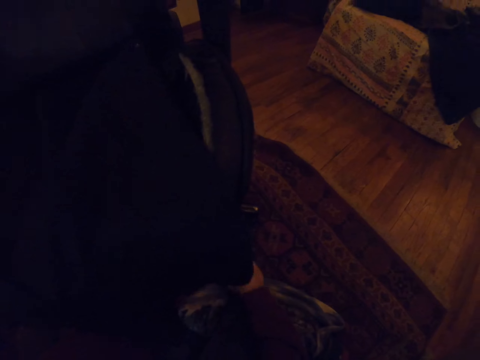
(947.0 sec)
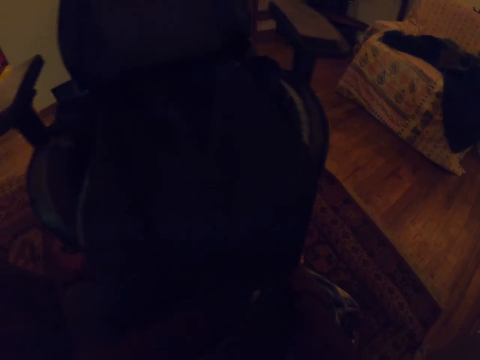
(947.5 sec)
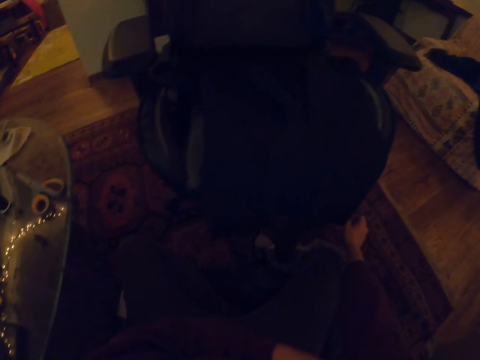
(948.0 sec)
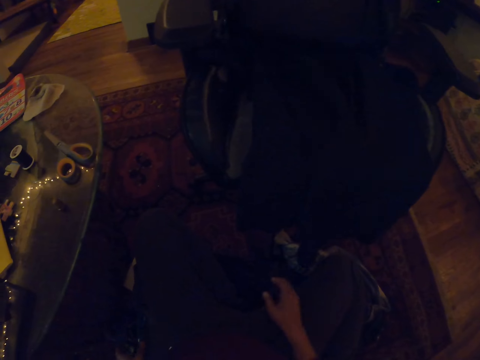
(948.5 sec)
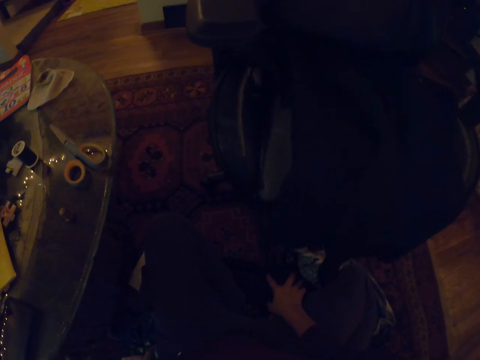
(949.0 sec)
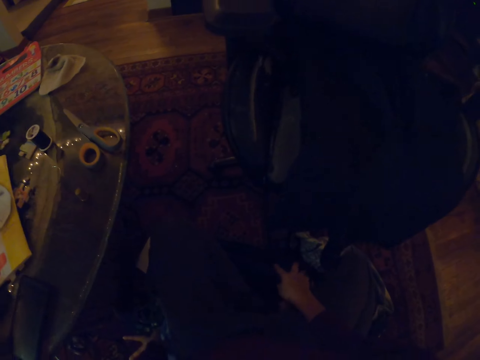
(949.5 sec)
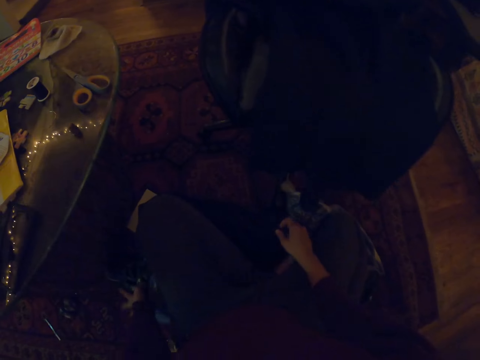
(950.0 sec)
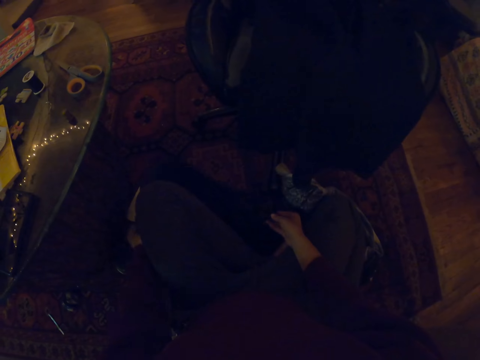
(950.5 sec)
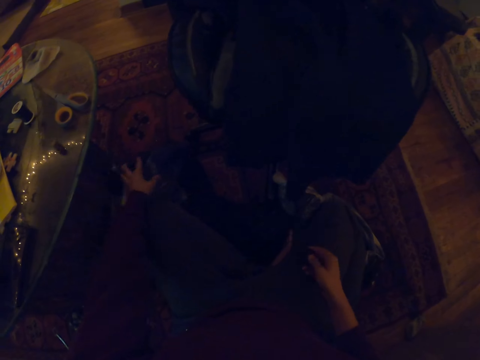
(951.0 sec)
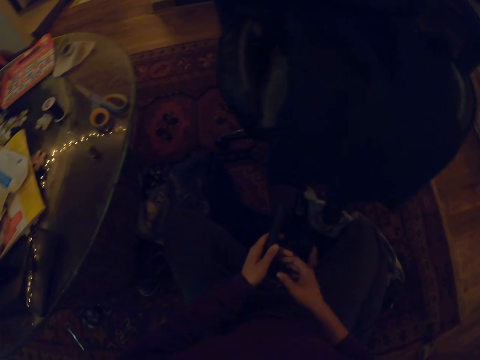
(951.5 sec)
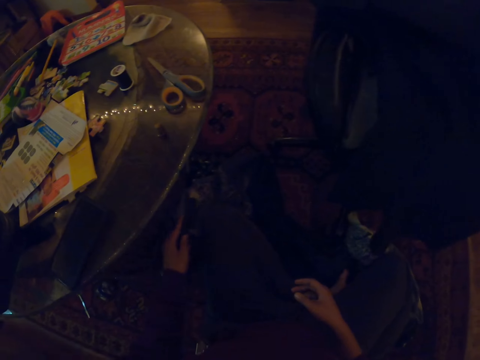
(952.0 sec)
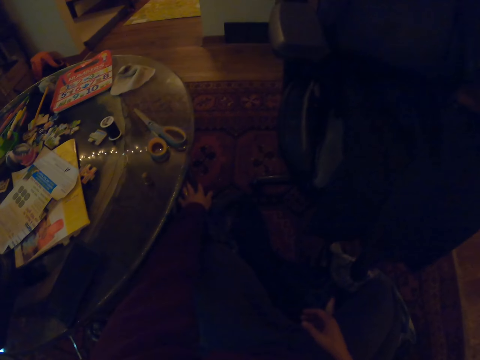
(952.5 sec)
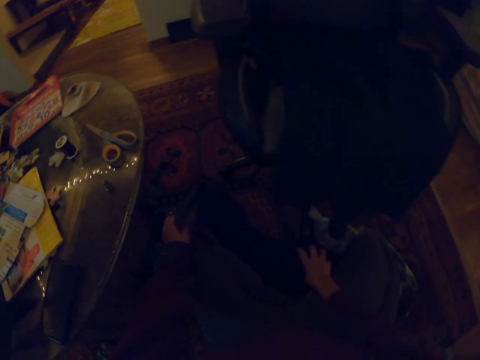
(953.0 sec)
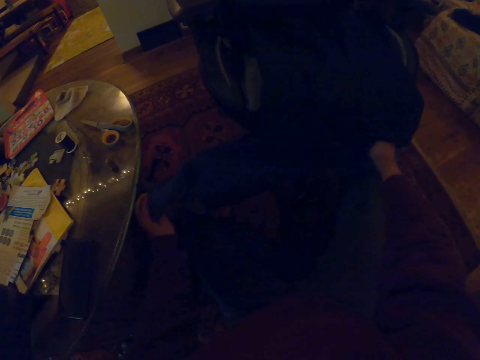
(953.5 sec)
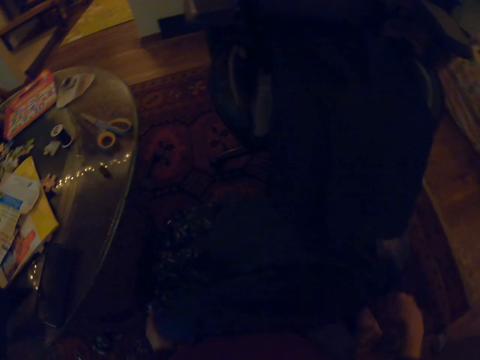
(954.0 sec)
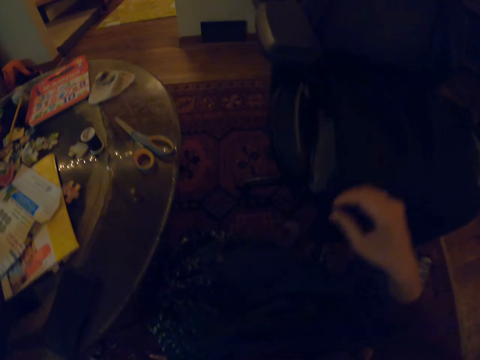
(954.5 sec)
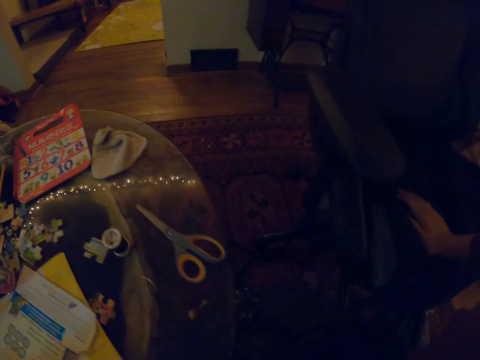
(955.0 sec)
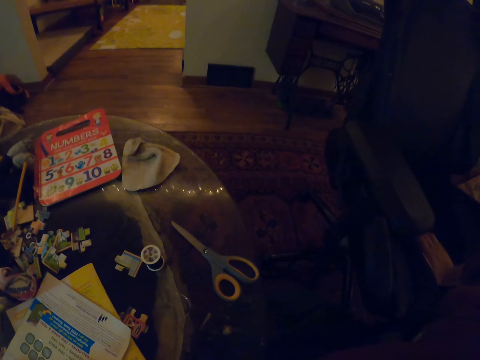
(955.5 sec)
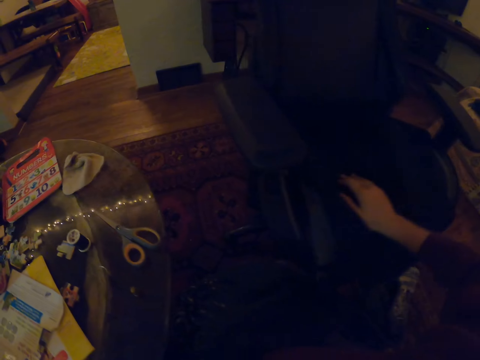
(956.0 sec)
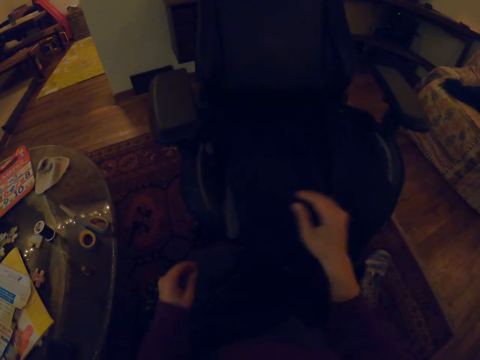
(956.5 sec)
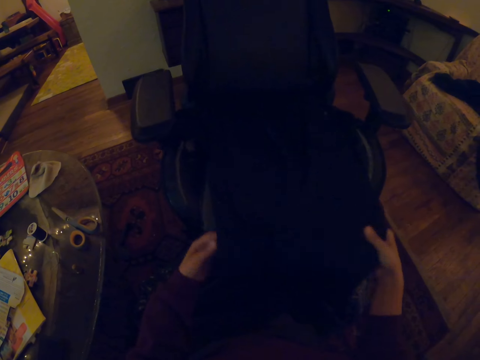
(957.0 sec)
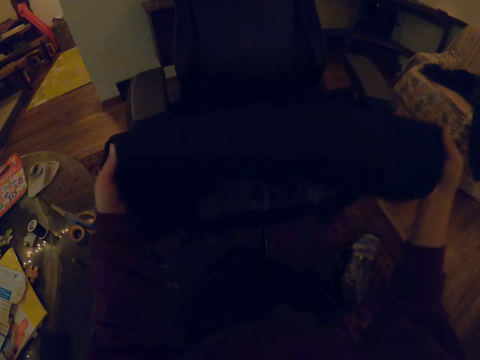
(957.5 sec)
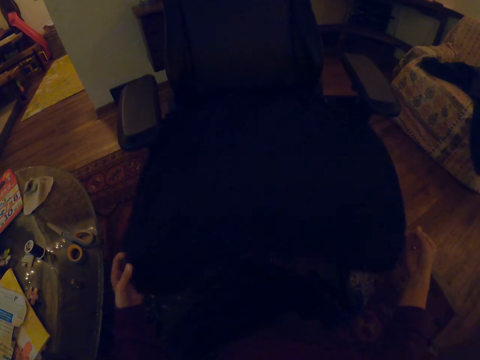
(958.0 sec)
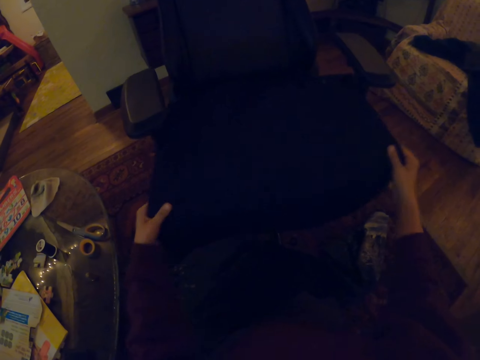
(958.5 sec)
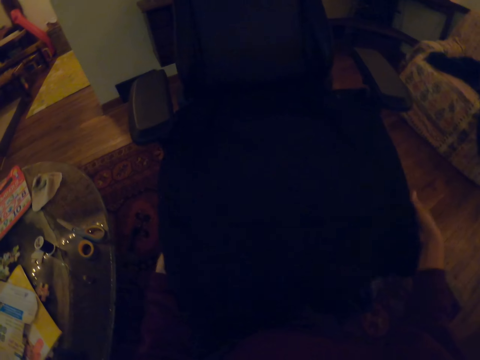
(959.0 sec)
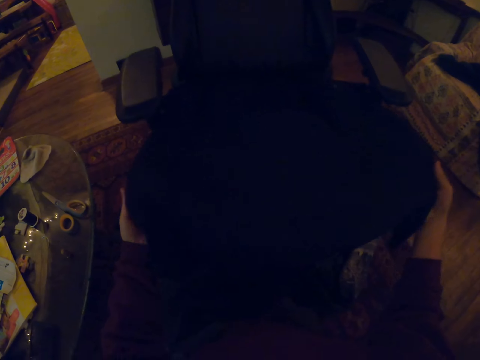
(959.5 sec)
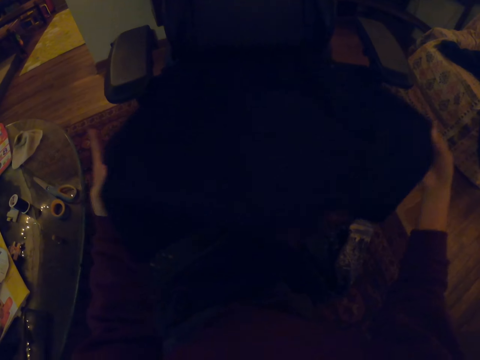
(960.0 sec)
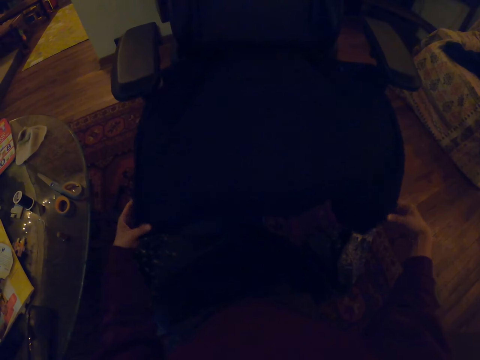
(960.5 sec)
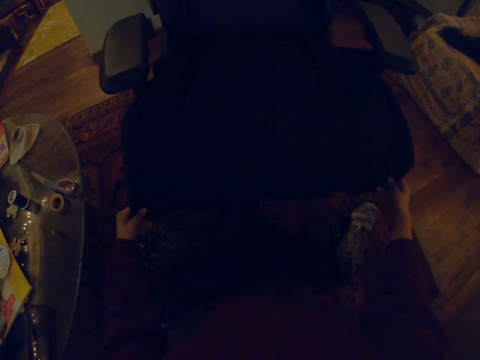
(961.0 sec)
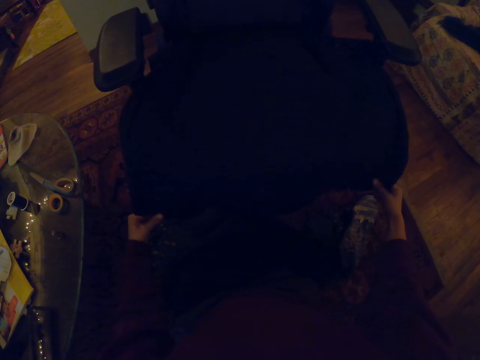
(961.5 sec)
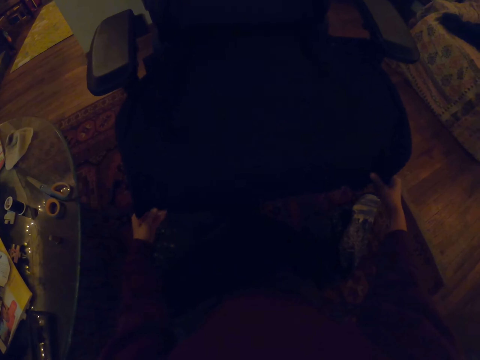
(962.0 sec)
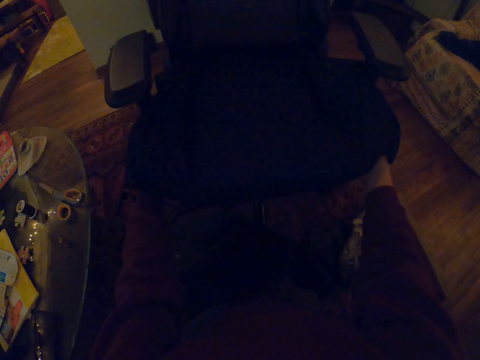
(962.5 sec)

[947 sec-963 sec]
The camera wearer drops something on the floor. She straightens the cloth on her lap. She straightens the cloth on the chair.
